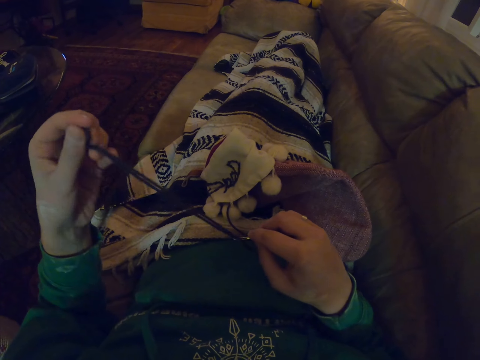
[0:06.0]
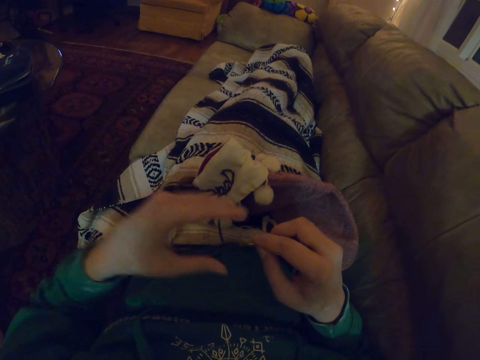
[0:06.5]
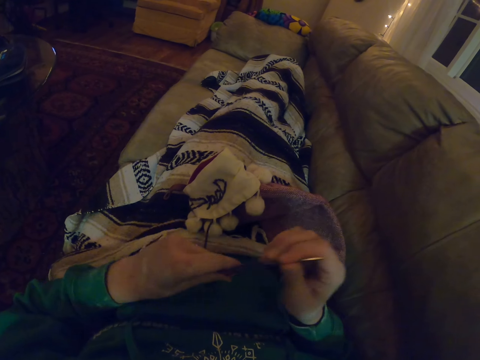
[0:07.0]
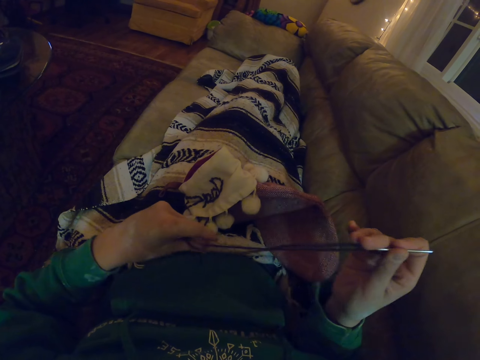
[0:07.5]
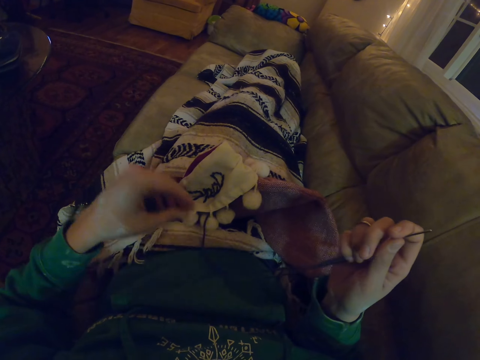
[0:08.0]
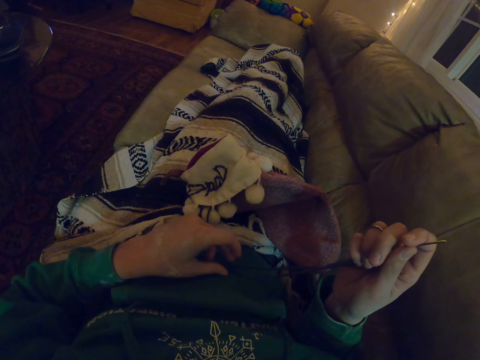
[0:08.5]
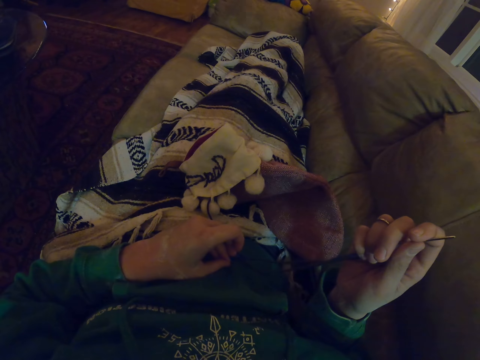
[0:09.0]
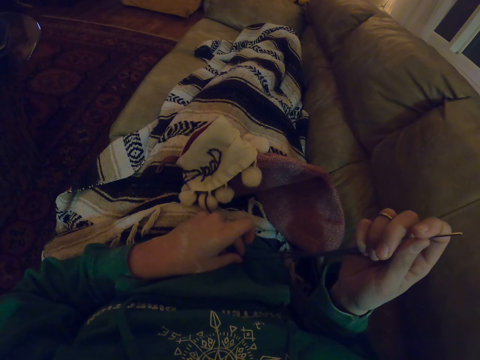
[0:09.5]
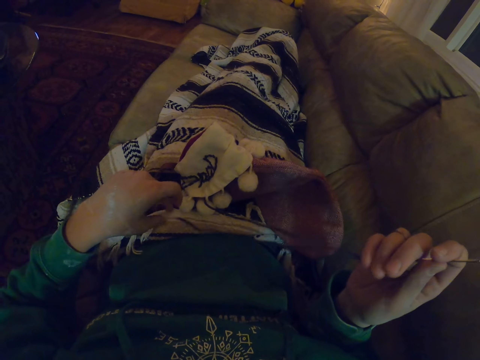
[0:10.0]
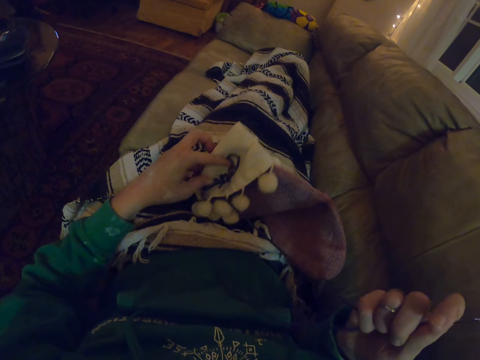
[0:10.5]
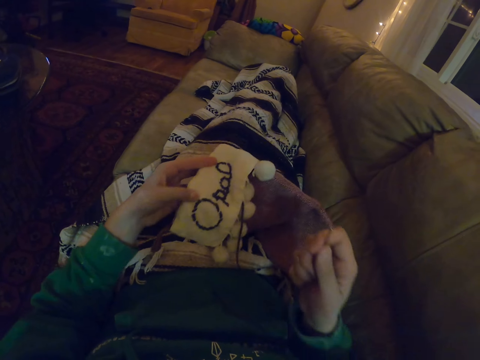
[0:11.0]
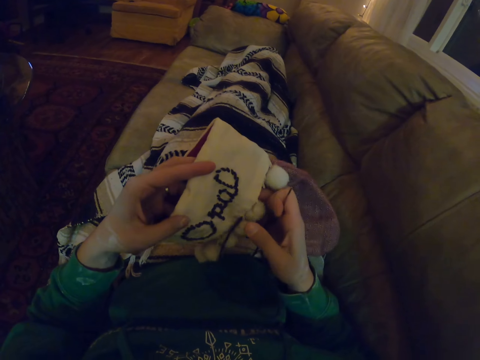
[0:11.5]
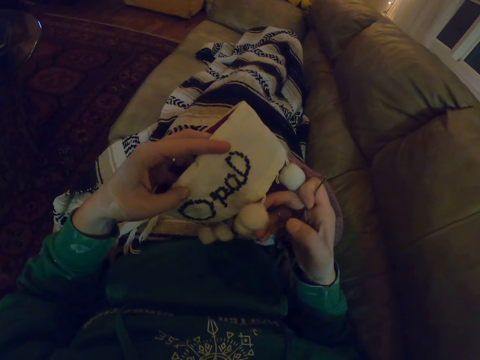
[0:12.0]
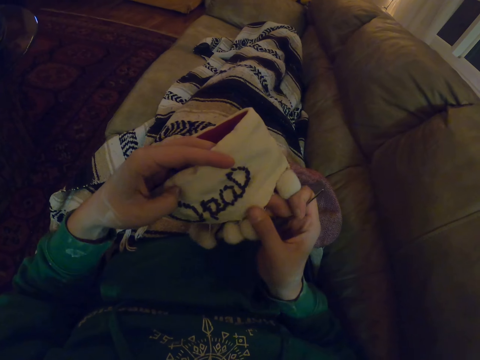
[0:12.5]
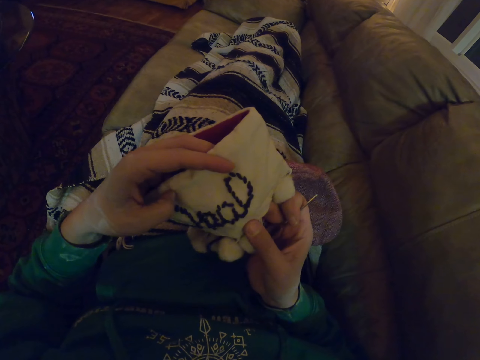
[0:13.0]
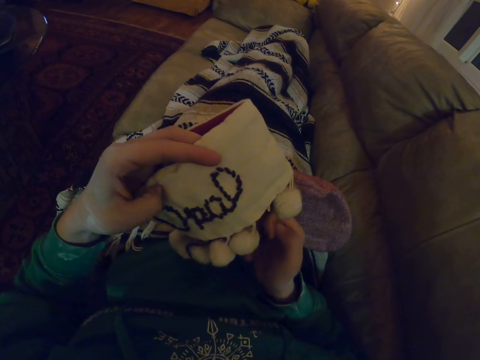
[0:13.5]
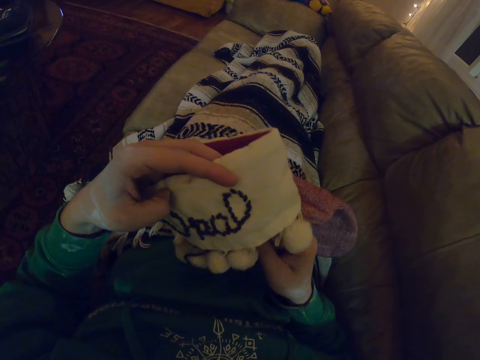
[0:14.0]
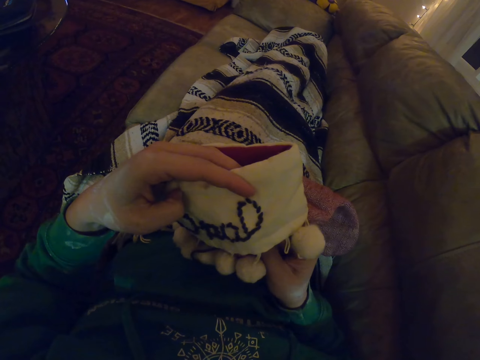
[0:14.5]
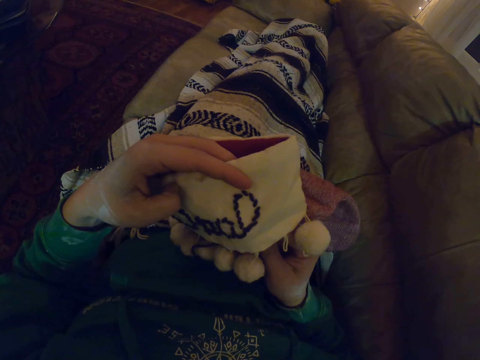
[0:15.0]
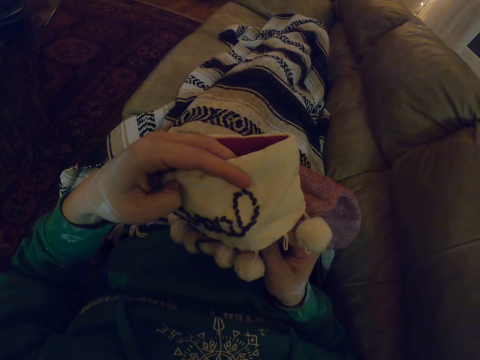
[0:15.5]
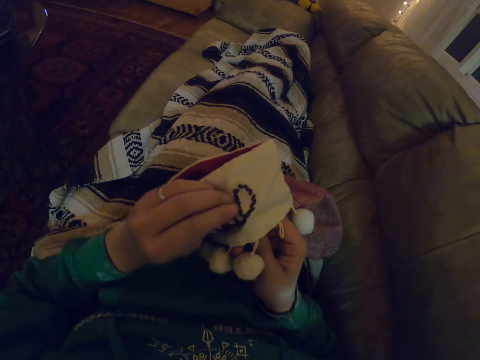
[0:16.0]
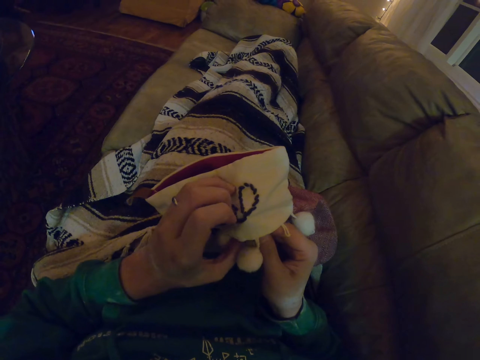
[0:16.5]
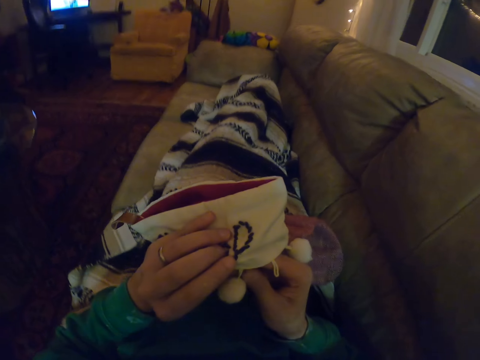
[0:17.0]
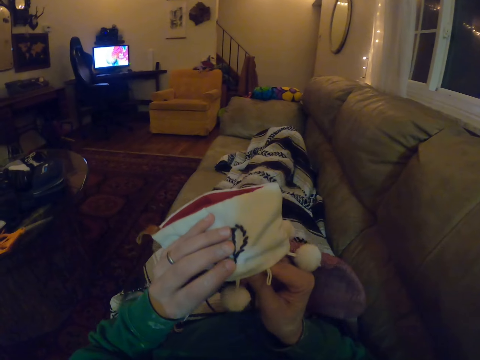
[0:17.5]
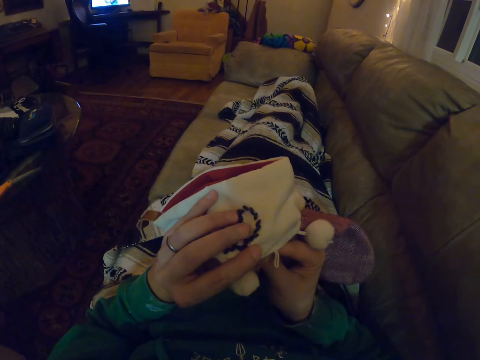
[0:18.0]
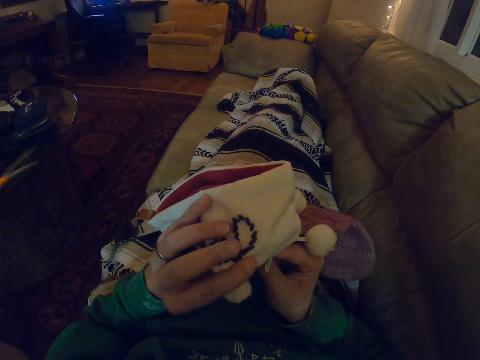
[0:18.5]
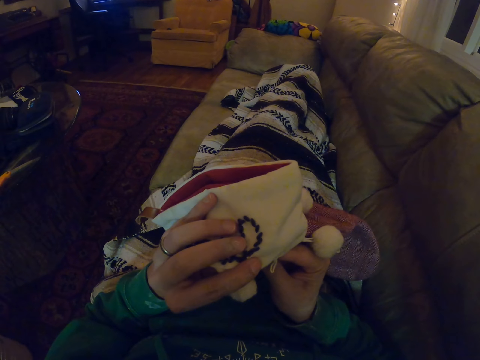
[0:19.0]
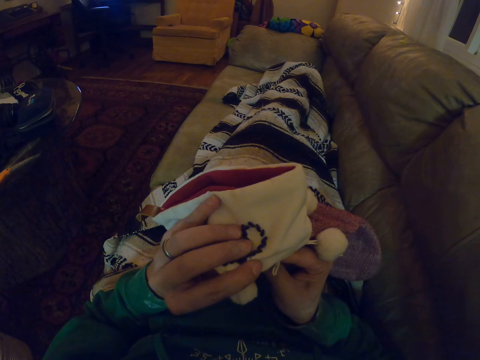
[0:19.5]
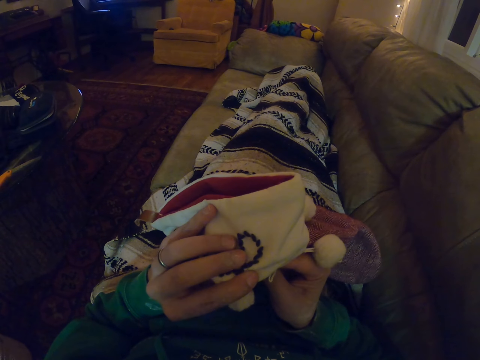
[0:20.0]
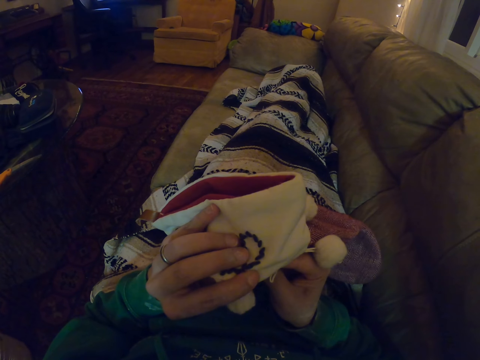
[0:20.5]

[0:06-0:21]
The camera wearer stretches the thread. They embroider the socks with both hands.

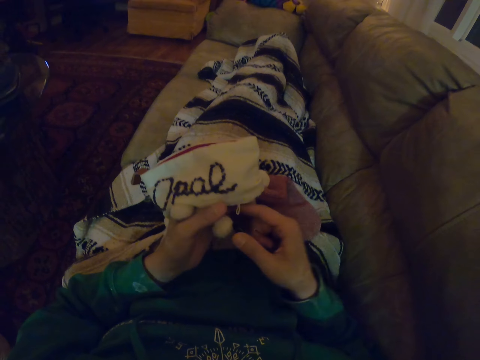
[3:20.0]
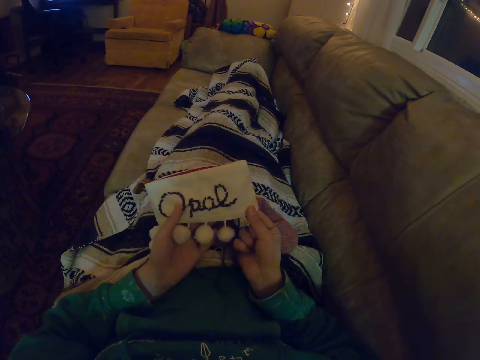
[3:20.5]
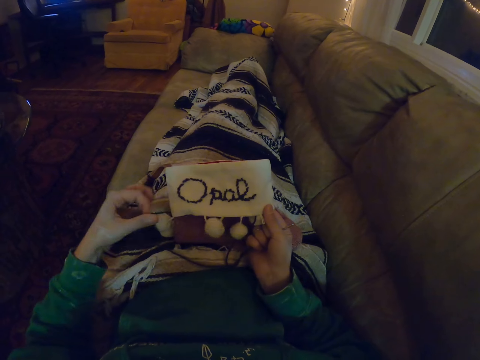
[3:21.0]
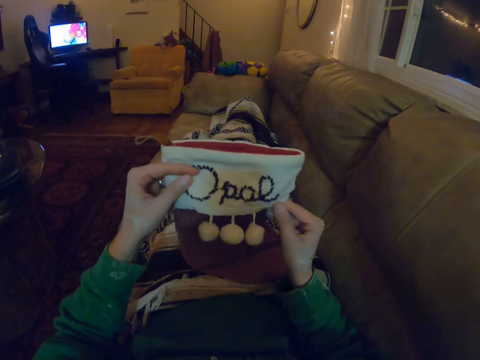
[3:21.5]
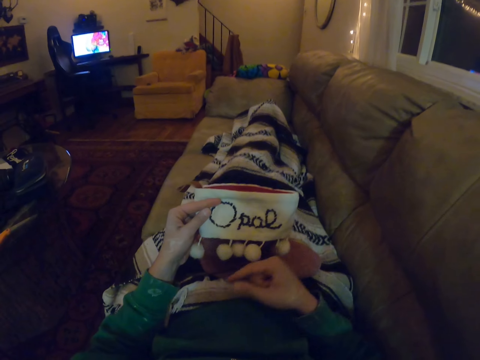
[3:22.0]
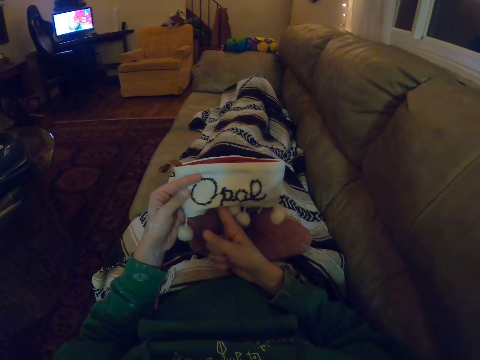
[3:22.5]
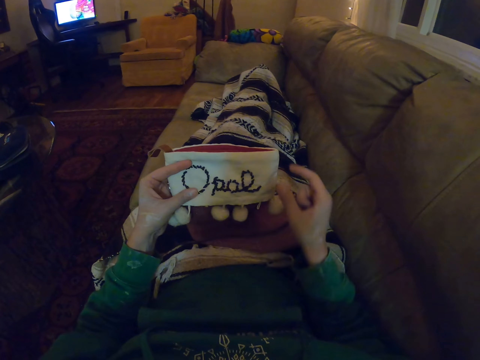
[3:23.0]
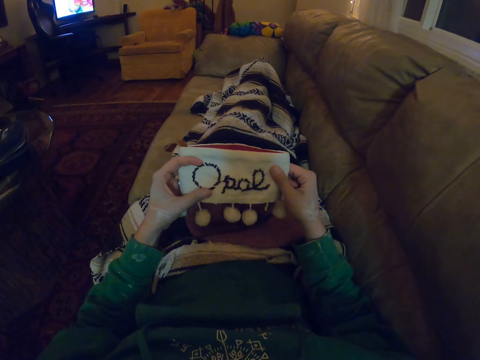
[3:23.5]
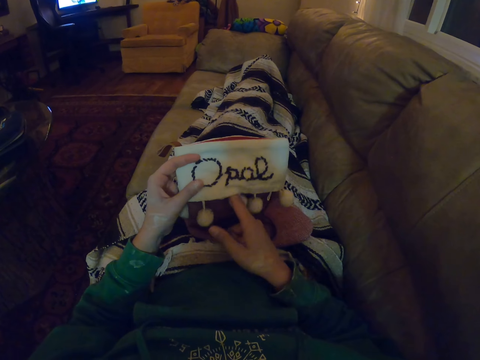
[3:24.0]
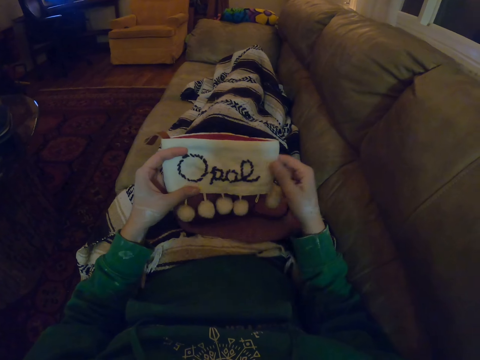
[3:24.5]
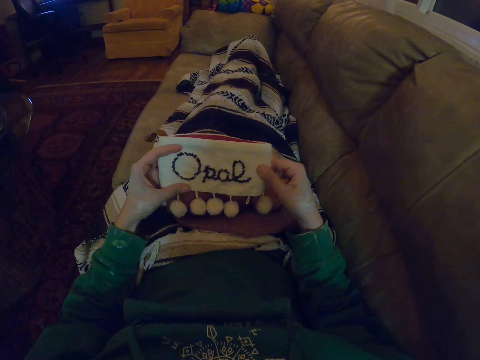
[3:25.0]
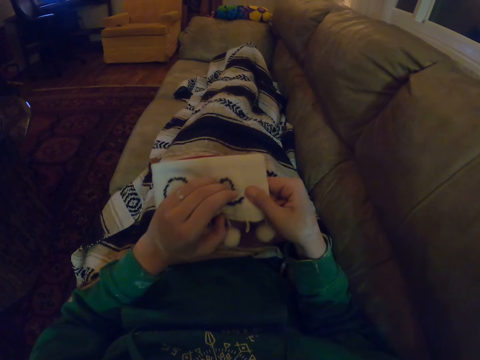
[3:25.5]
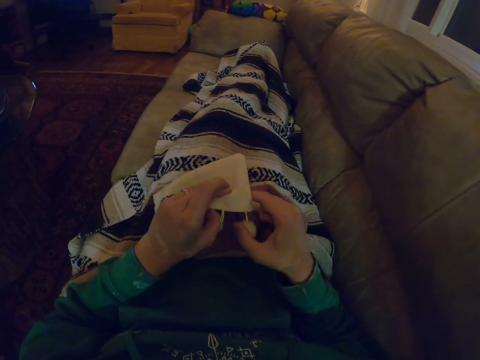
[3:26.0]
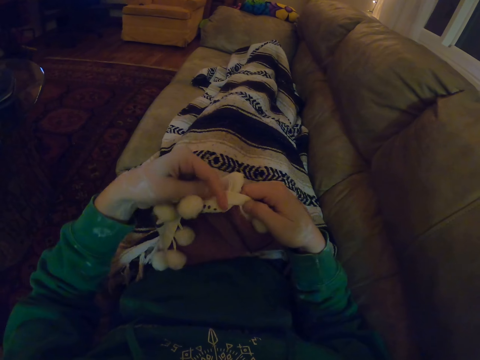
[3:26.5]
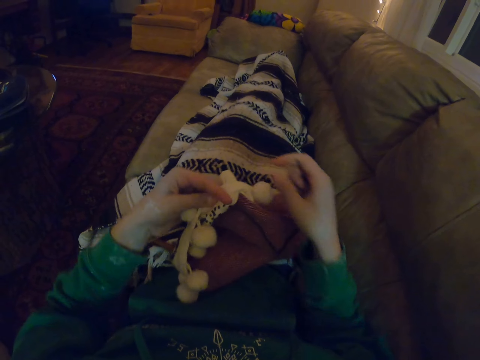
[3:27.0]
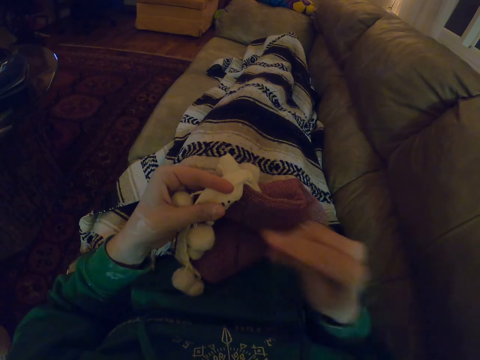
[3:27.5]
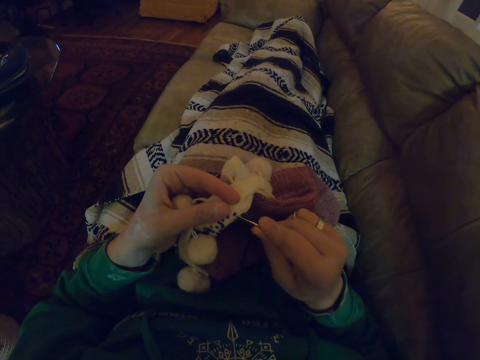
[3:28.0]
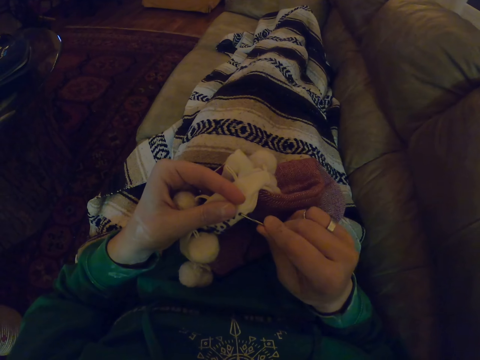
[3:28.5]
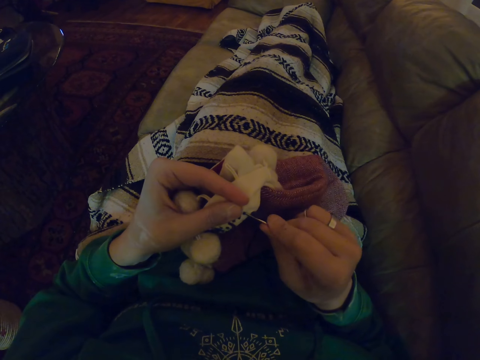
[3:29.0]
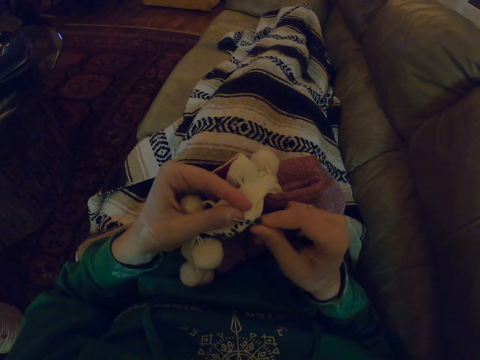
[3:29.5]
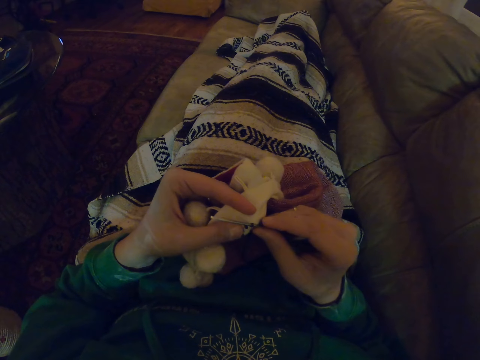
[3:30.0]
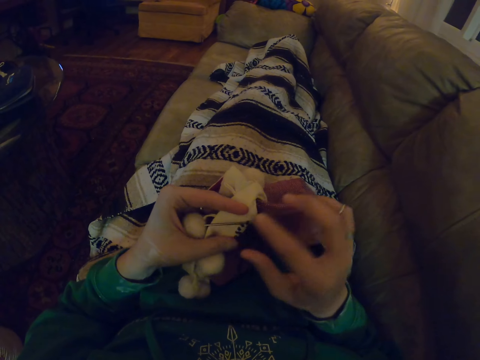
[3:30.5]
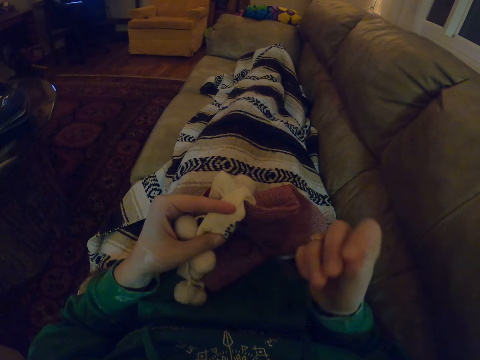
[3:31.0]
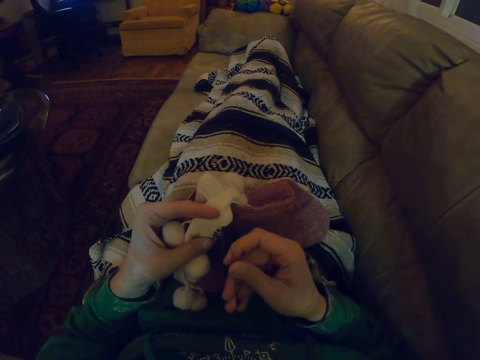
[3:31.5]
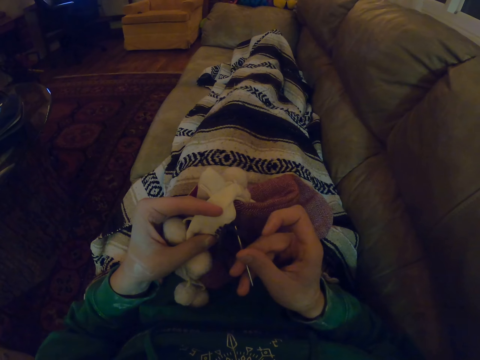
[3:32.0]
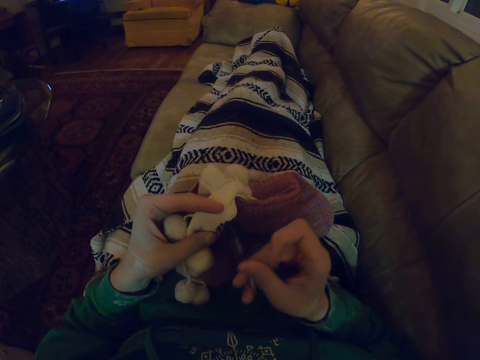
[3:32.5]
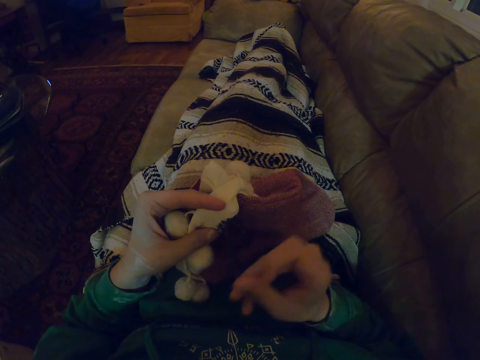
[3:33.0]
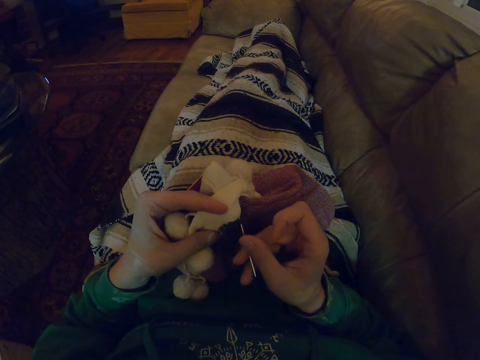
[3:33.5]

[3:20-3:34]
The camera wearer stretches the socks with both hands. They turn the socks inside out. They embroider the socks from inside.
